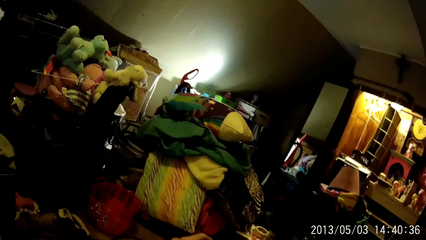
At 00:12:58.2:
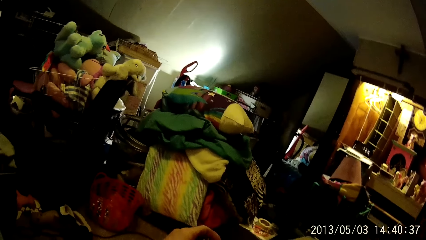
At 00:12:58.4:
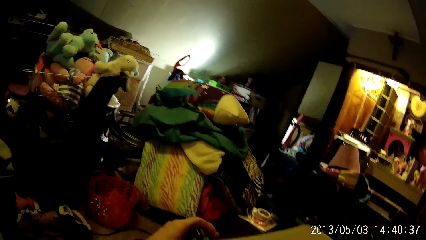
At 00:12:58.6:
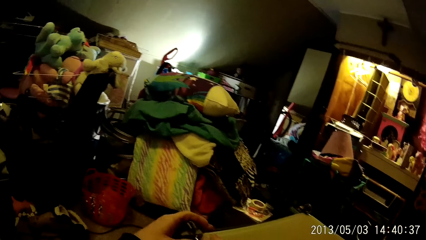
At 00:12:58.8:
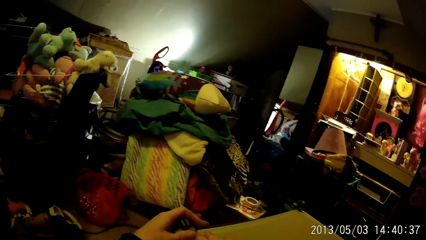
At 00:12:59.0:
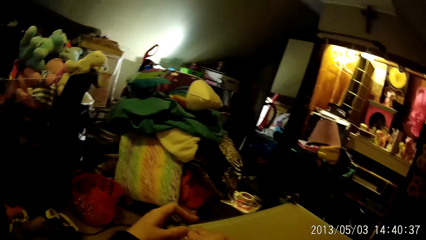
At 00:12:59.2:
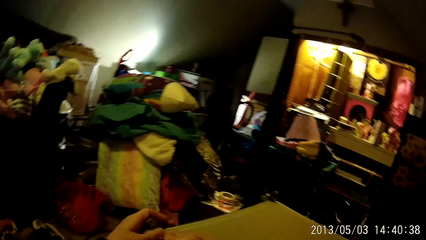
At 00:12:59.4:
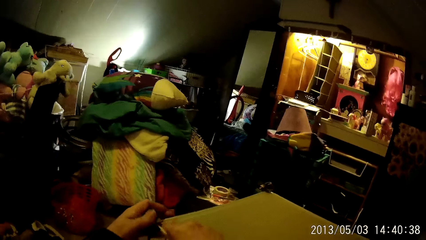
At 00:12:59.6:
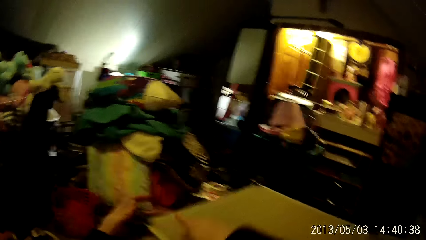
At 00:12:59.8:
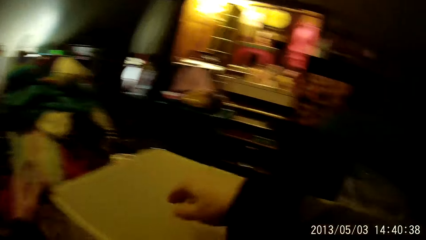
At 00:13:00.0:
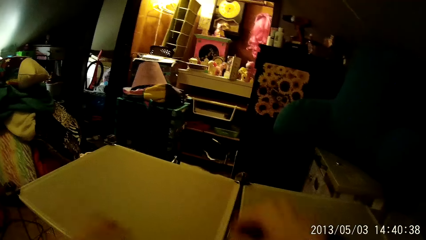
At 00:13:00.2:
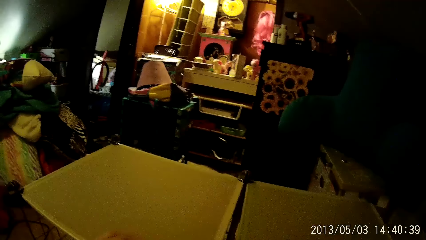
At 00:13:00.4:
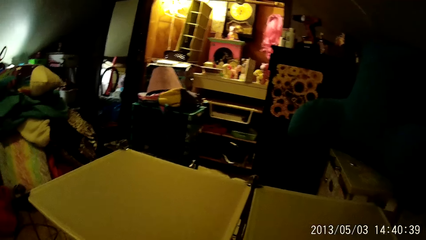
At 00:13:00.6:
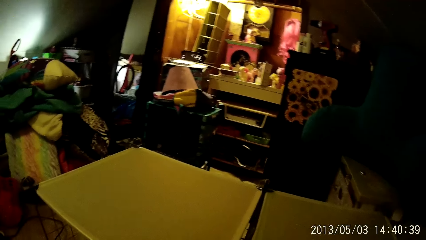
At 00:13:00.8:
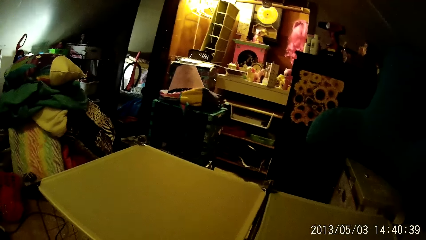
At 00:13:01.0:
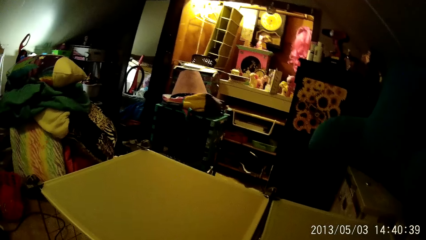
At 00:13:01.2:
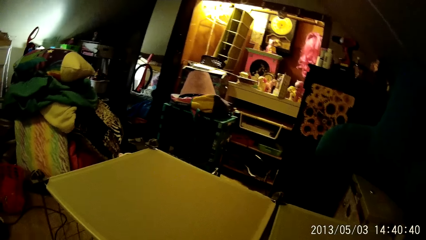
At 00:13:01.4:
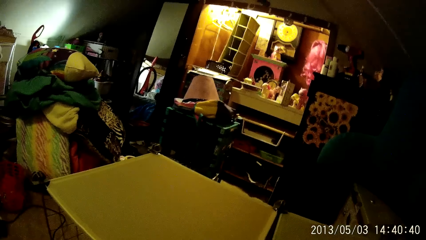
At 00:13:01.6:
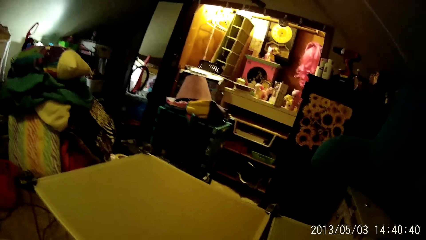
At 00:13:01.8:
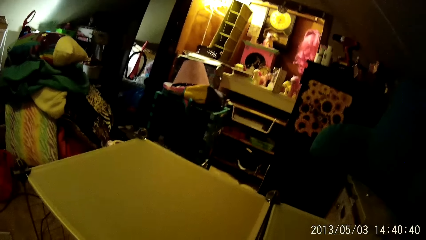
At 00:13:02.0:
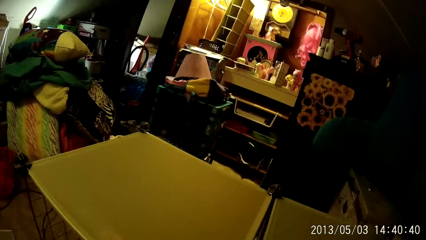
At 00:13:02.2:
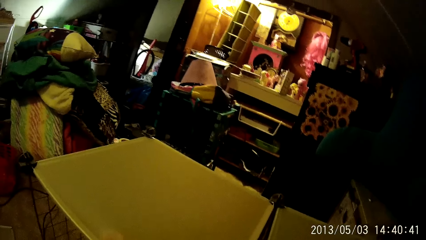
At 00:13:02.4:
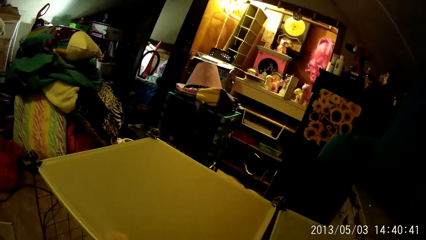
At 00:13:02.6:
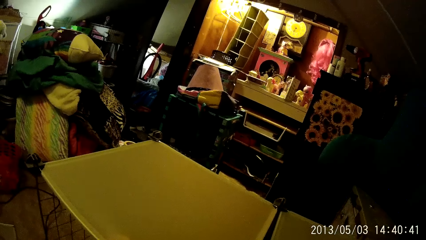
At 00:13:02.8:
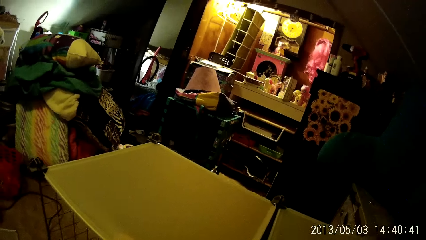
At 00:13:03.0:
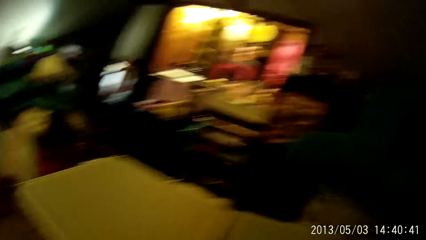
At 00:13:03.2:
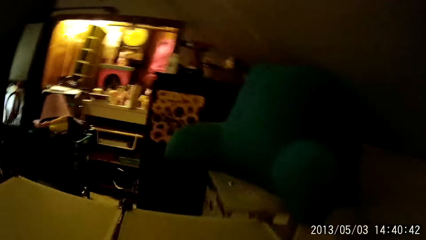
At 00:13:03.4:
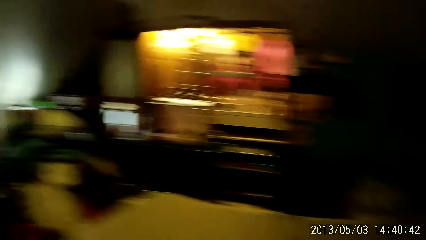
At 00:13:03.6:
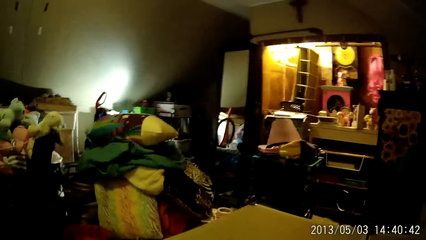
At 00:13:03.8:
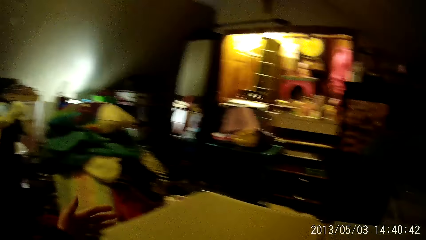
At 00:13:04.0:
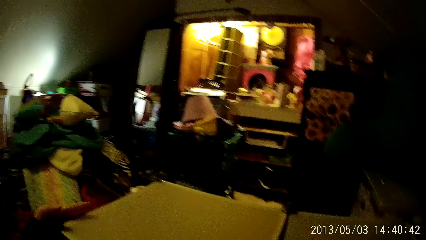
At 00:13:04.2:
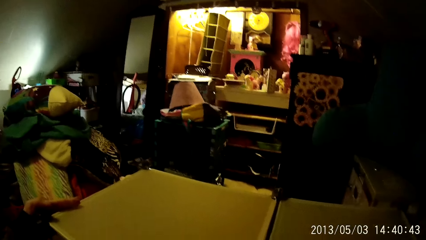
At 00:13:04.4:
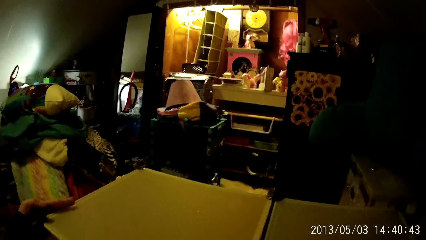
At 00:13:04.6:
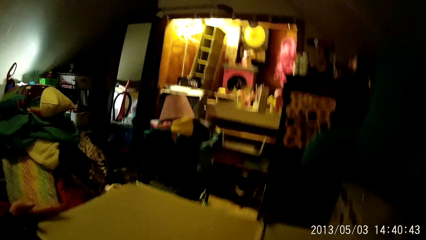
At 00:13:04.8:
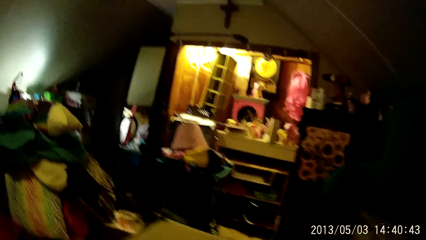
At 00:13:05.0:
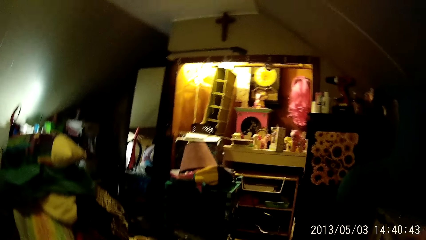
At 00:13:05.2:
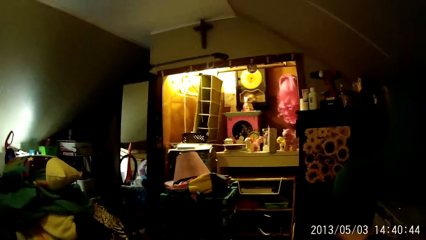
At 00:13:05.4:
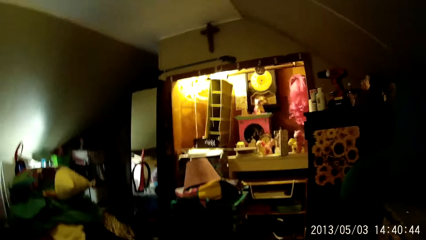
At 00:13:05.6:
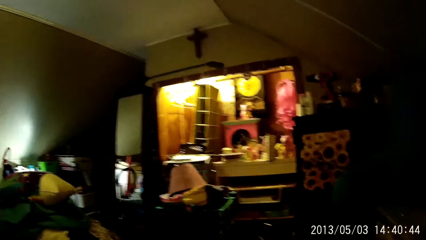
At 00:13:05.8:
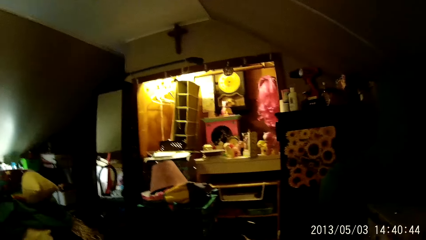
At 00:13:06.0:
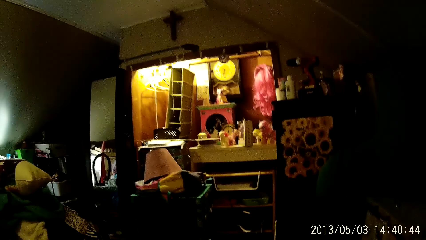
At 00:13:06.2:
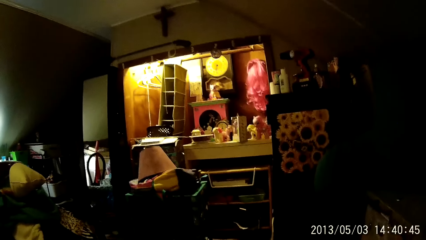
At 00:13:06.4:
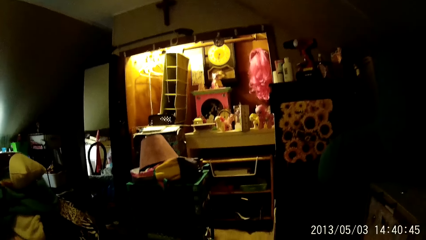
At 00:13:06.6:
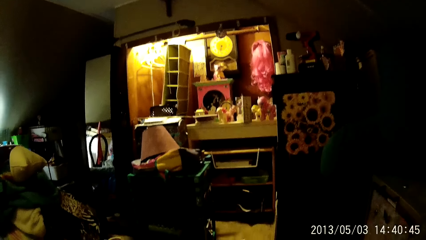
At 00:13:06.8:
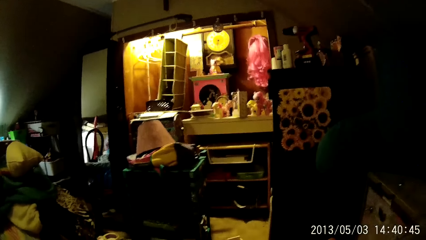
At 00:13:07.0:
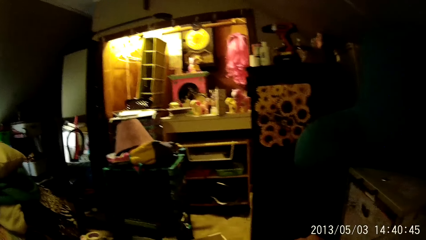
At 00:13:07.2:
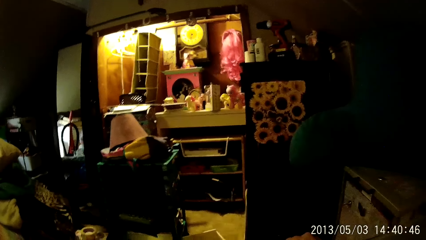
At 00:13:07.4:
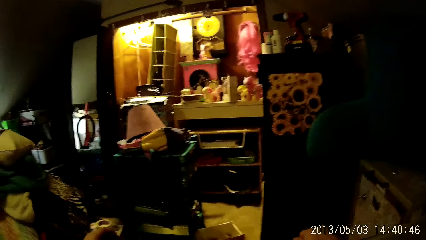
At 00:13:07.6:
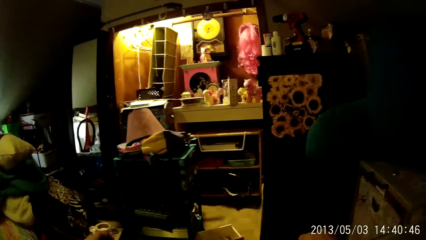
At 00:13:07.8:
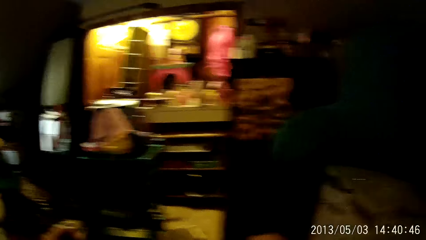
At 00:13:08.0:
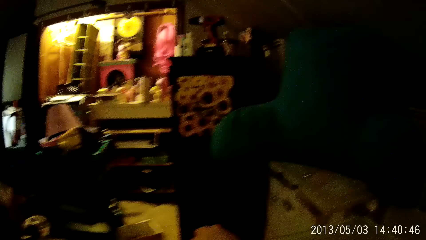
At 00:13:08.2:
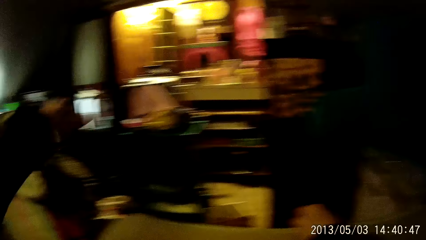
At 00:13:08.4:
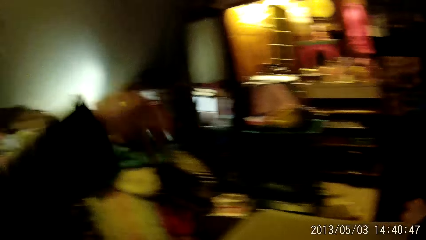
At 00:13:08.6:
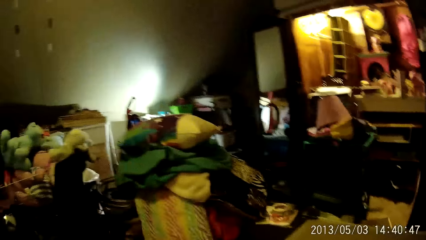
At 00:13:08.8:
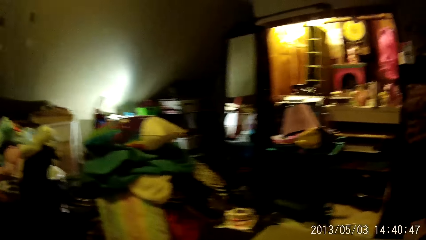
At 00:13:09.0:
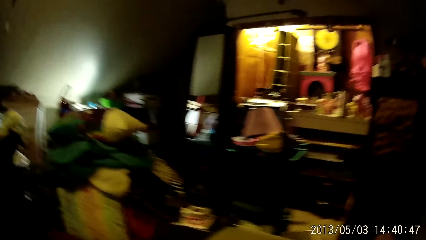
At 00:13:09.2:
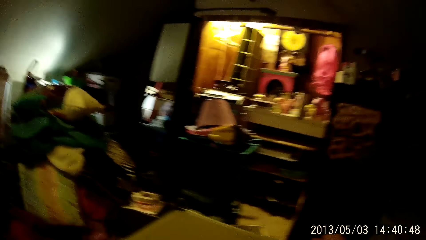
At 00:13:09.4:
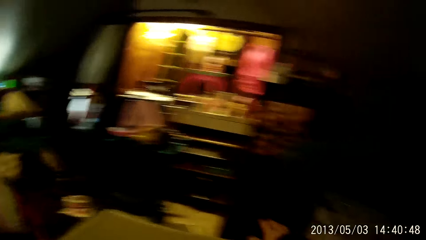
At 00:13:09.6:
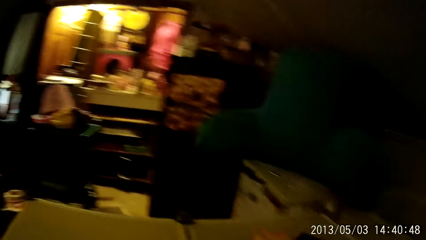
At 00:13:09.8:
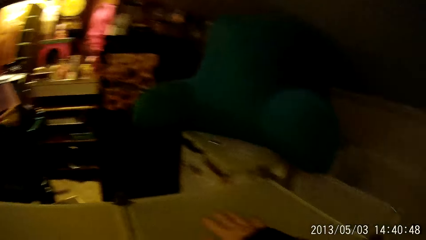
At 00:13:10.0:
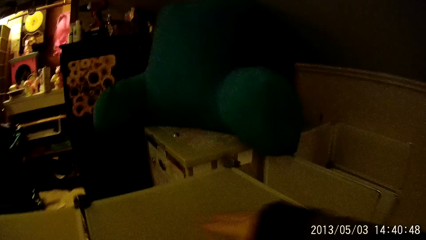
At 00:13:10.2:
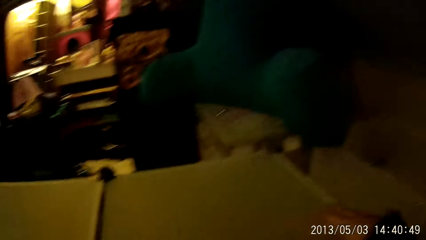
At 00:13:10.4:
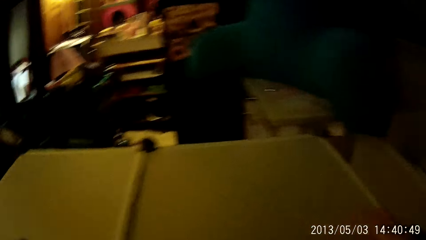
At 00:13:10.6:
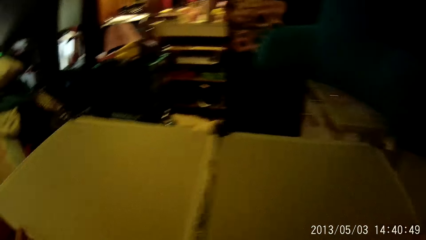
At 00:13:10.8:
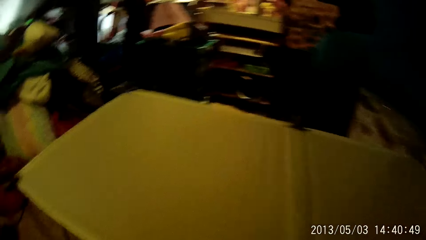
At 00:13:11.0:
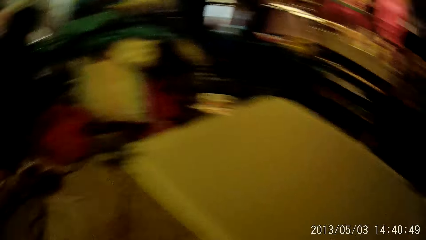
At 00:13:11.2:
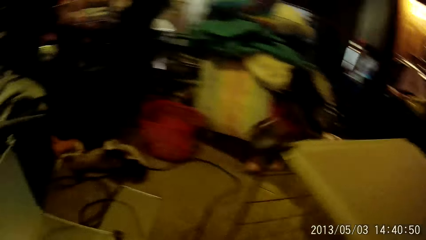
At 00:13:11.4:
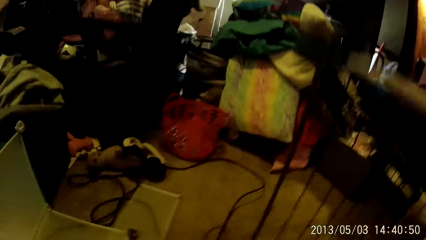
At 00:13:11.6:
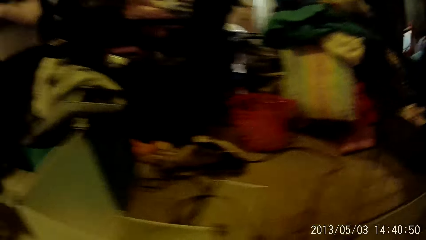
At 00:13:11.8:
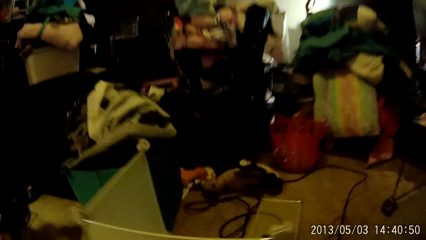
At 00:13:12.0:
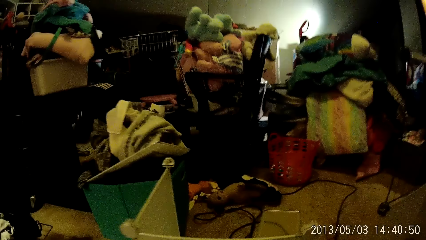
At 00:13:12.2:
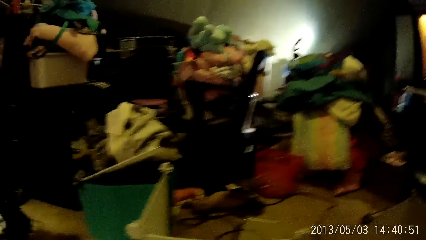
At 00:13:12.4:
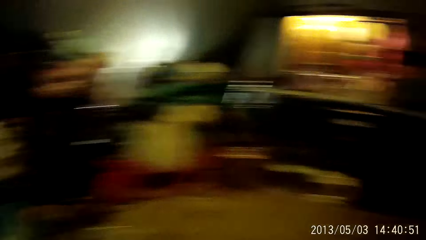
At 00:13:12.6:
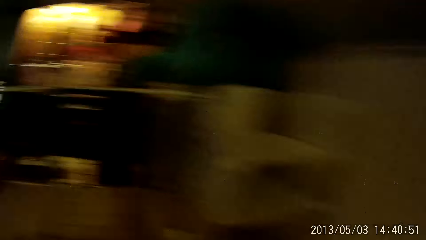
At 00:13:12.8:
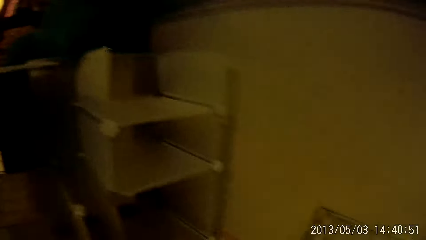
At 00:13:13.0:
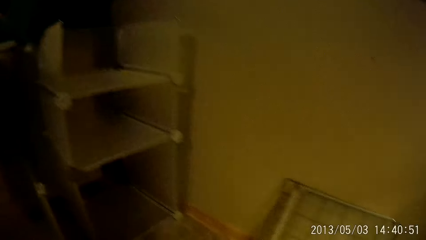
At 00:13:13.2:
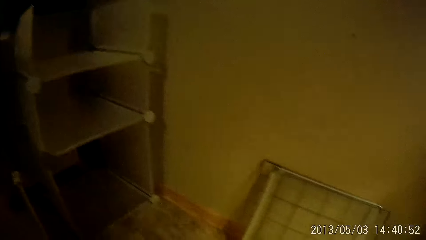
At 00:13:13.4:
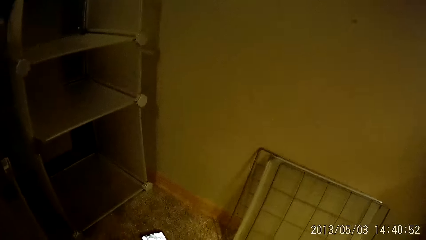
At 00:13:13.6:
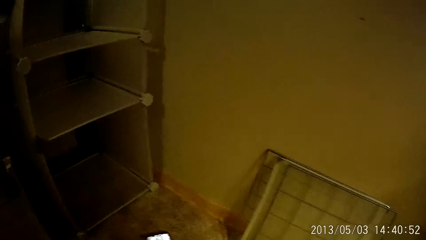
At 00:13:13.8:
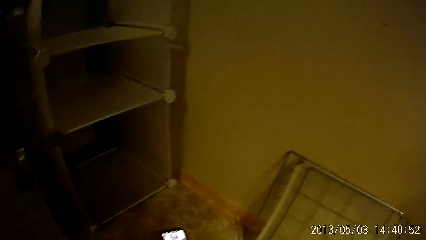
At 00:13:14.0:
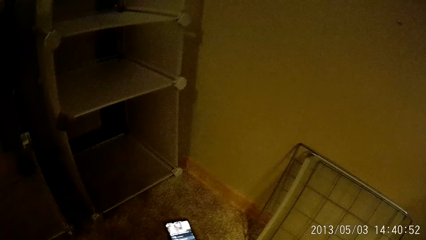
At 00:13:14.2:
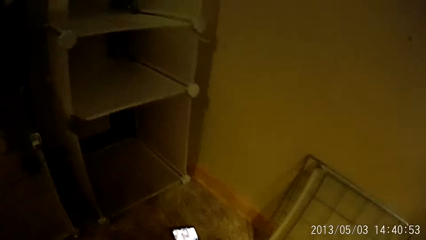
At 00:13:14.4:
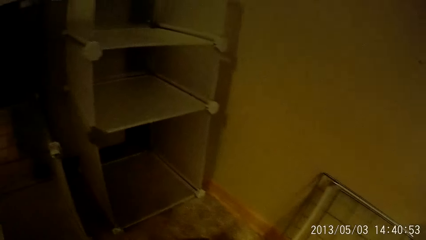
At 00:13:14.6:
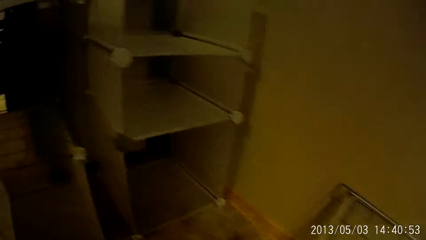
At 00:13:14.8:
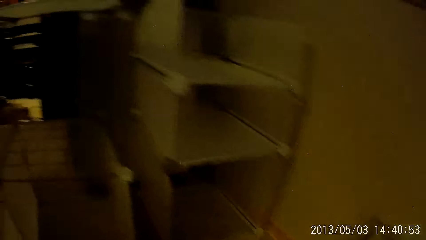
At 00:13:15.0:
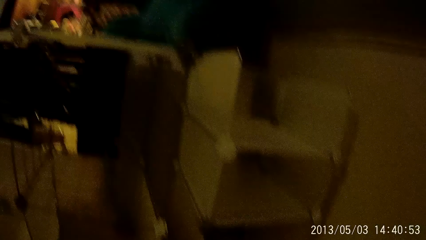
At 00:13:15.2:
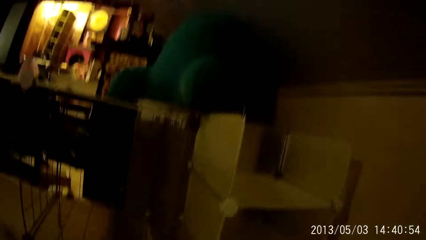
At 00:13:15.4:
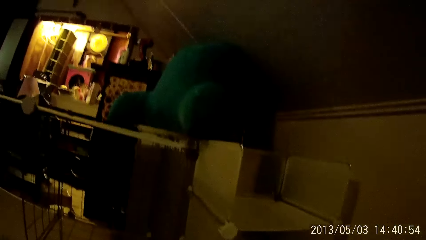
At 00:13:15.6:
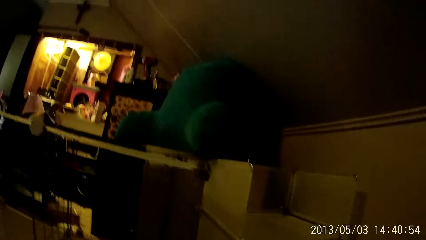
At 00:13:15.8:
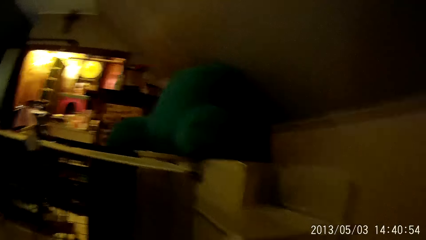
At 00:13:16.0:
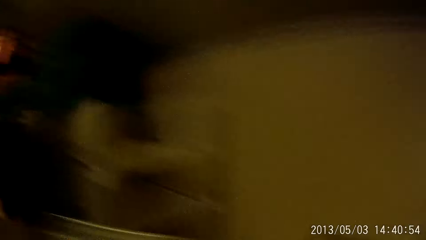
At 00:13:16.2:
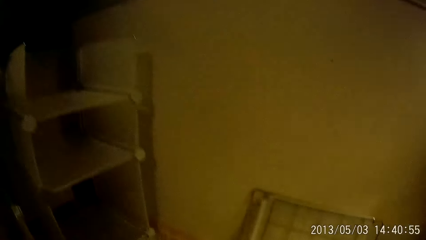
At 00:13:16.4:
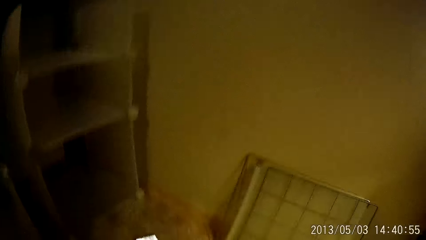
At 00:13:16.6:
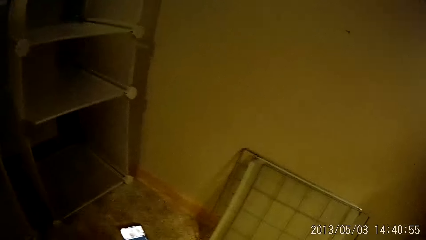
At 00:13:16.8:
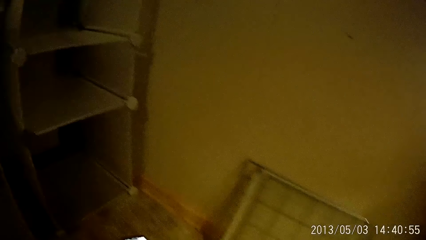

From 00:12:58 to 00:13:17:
The camera wearer joins the panels with a fastener in his left hand. He touches the panel with his left hand. He fixes the board on the rack. He touches the panel with his right hand. He walks in the room.
